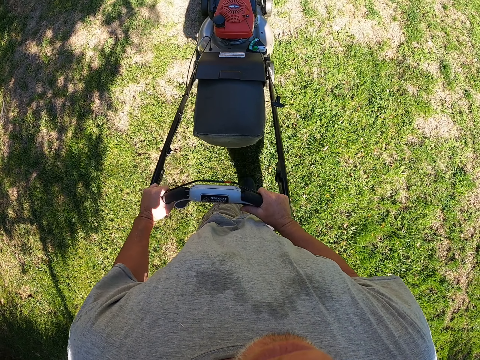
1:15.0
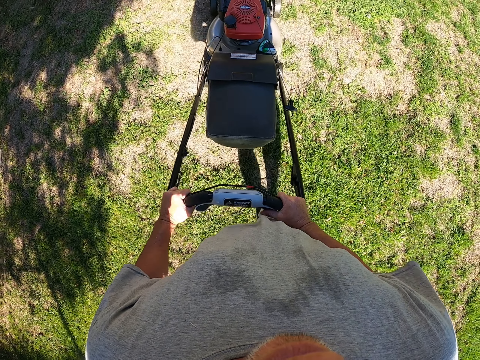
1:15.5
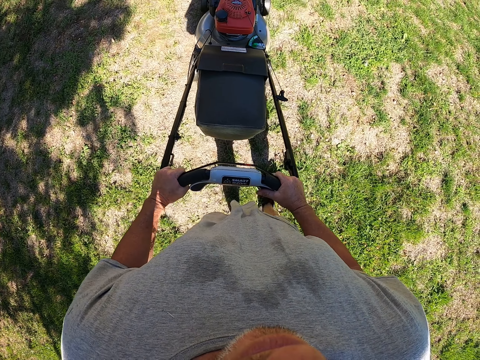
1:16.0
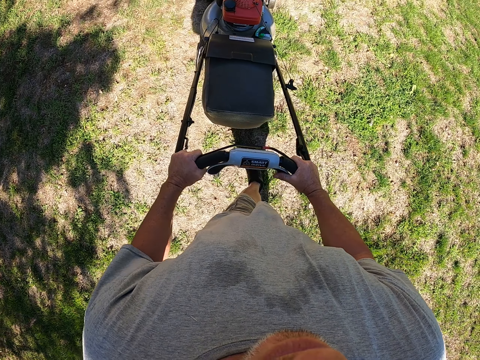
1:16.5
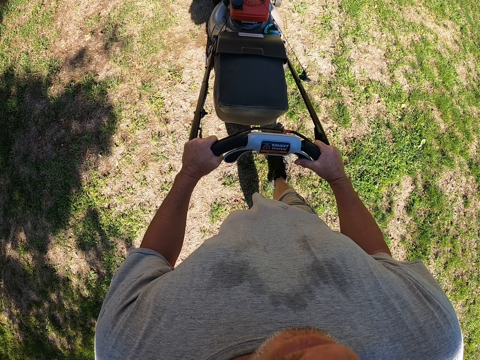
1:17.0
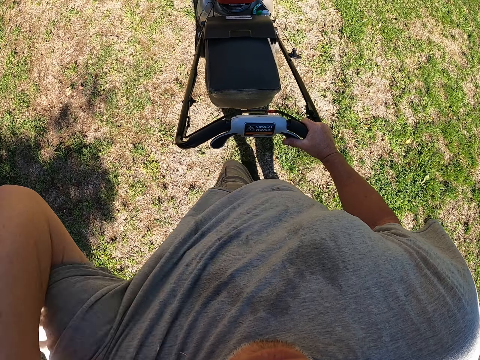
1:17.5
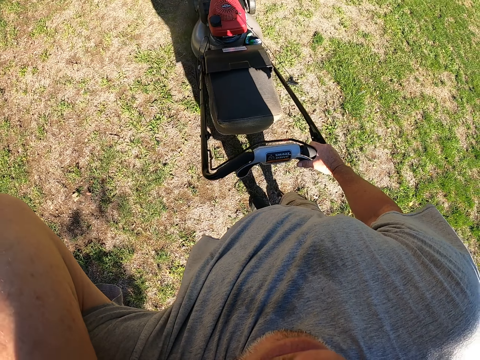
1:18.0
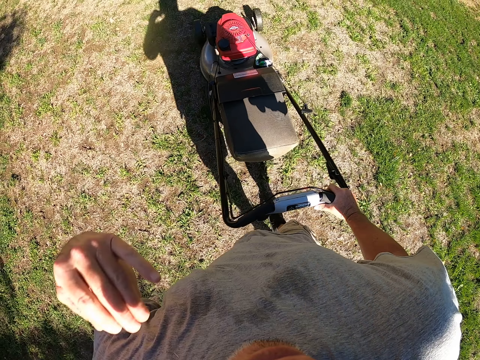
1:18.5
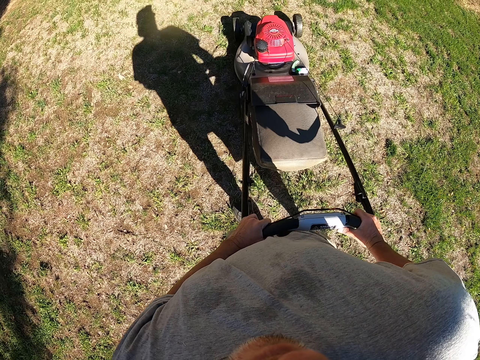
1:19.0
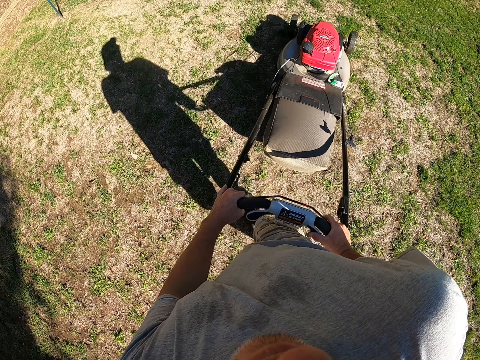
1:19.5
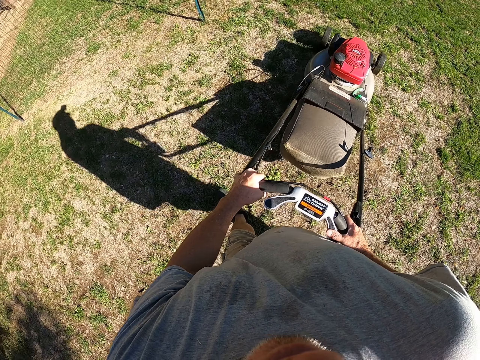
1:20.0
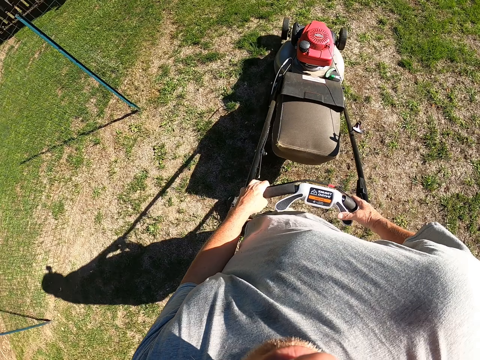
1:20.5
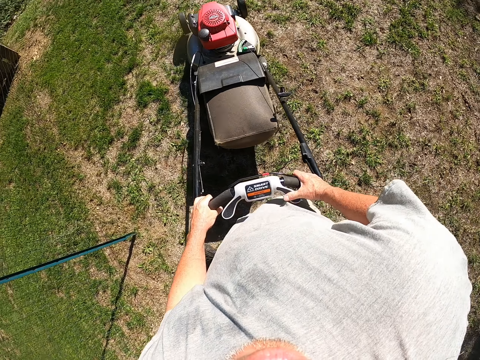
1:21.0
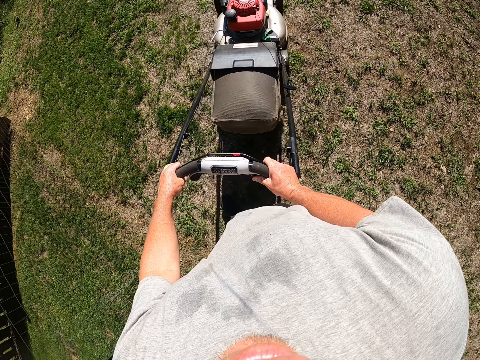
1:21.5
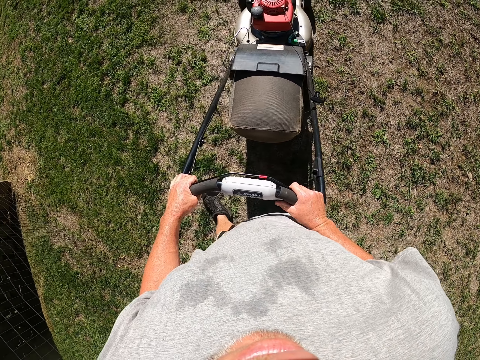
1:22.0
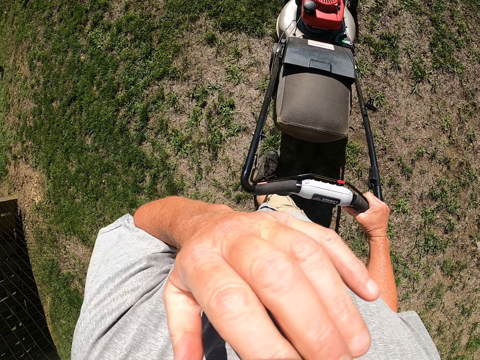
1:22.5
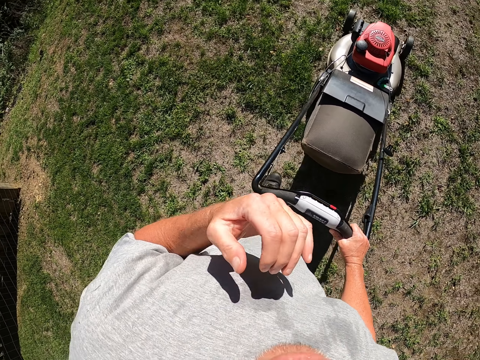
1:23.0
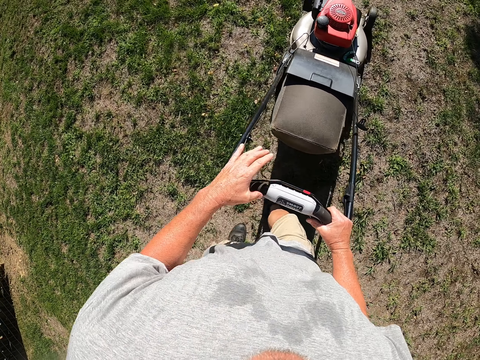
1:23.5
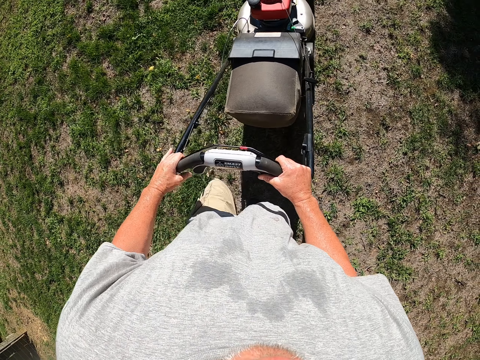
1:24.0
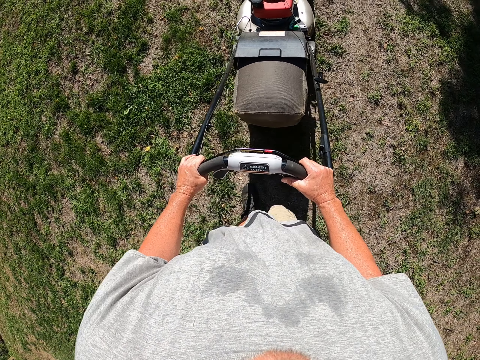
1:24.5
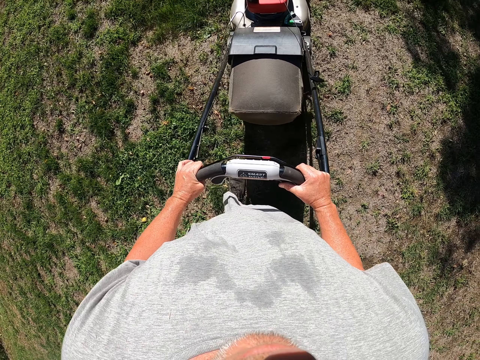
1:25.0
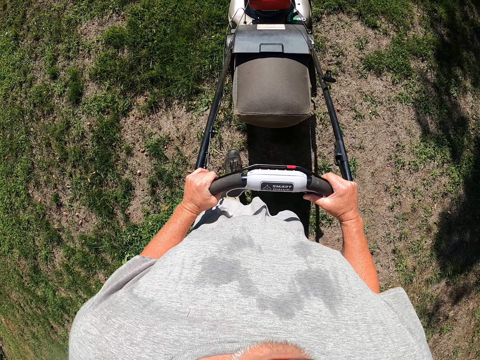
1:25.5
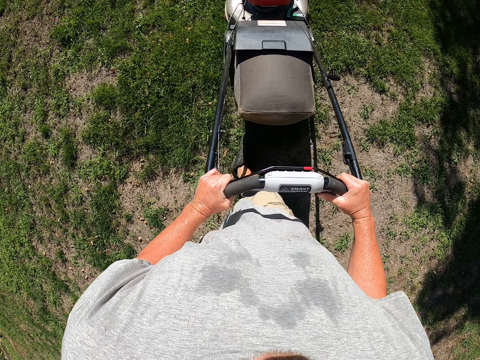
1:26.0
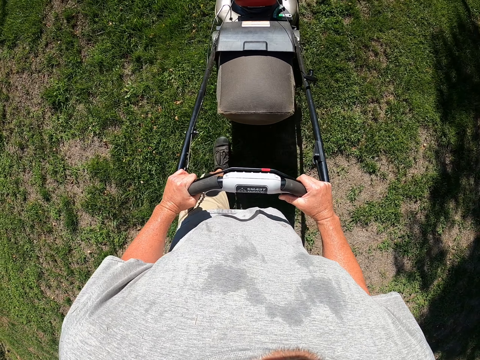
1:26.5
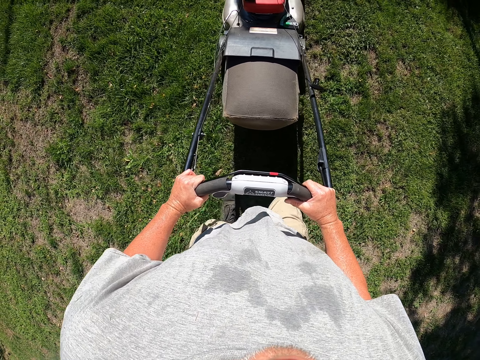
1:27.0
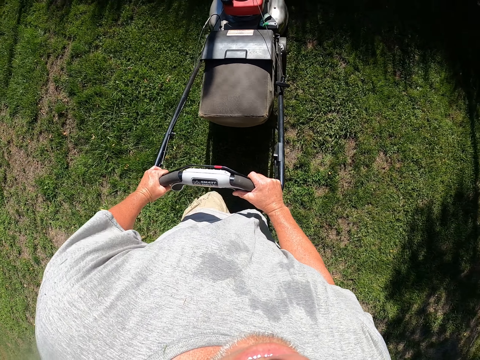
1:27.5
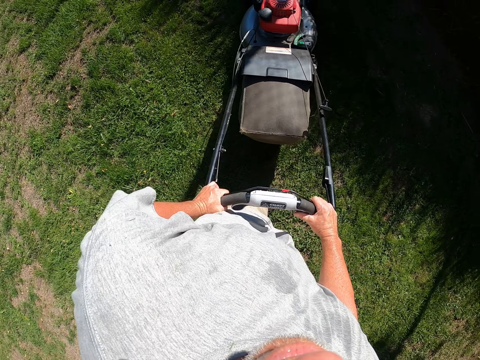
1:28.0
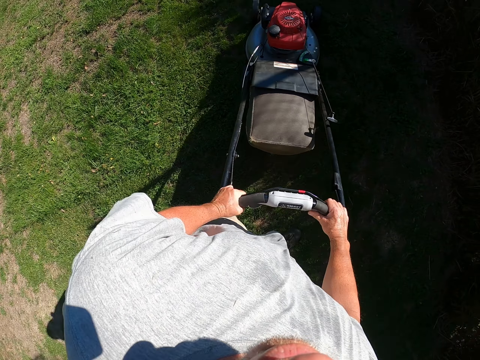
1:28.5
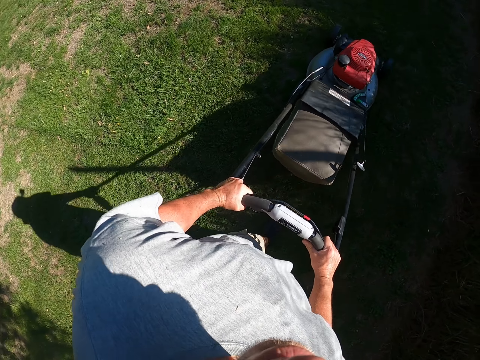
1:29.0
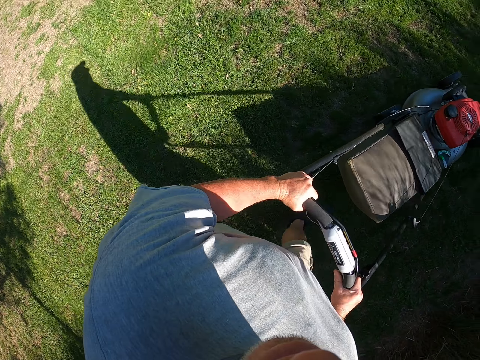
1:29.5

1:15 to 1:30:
The camera wearer scratches his back. He moves a hand to the face. He cuts grass with a lawn mower on the field. He touches his face. He moves a hand to the face. He cuts grass with the lawn mower on the field.

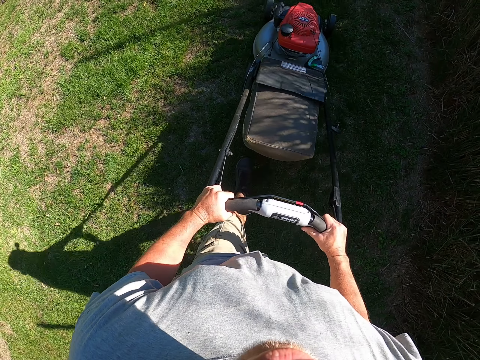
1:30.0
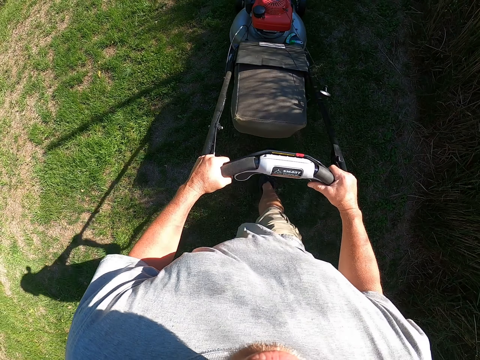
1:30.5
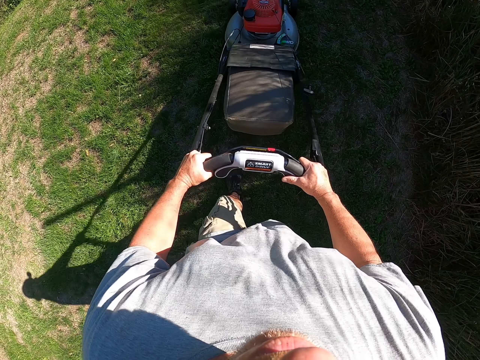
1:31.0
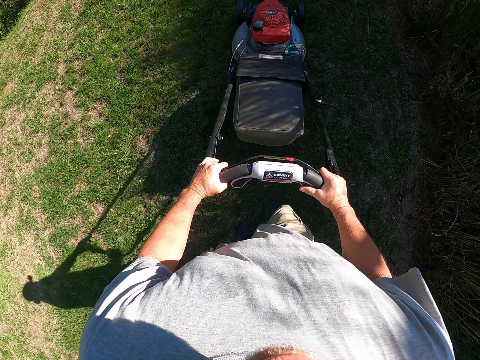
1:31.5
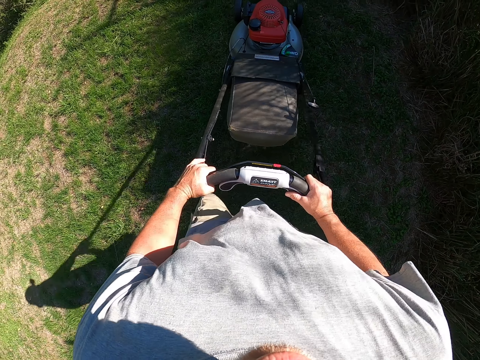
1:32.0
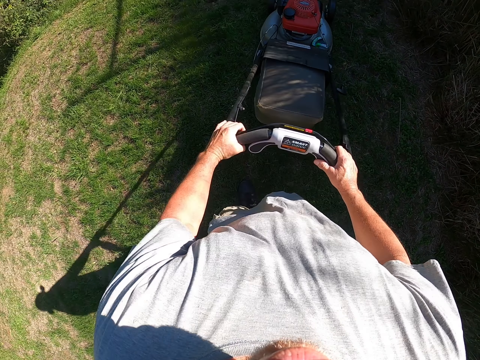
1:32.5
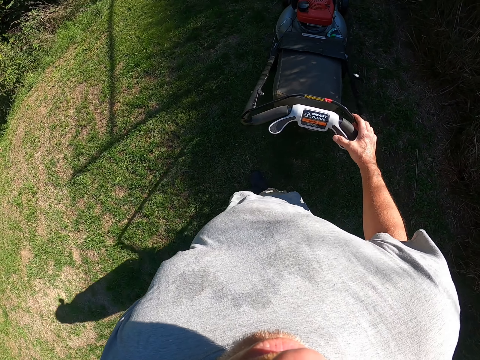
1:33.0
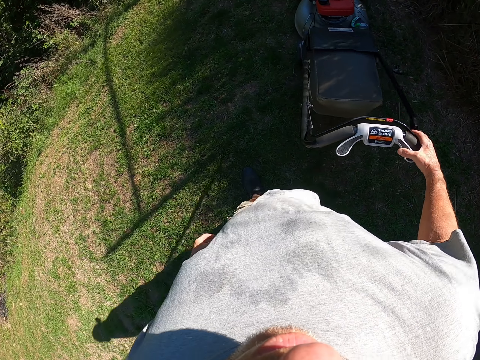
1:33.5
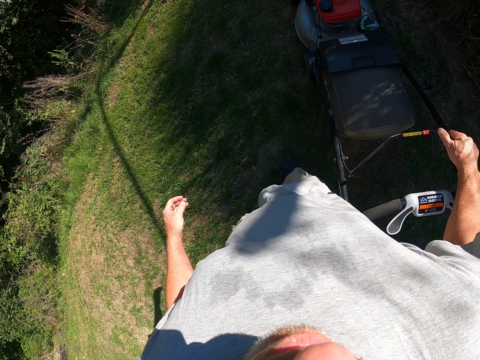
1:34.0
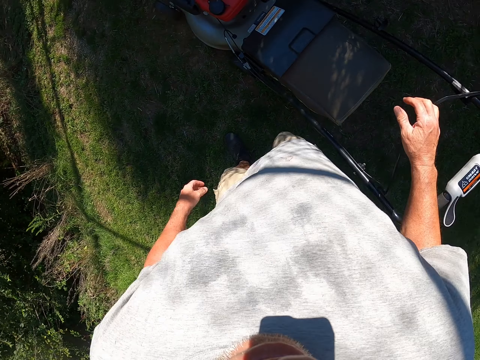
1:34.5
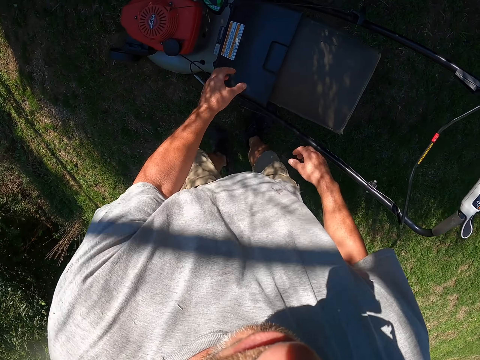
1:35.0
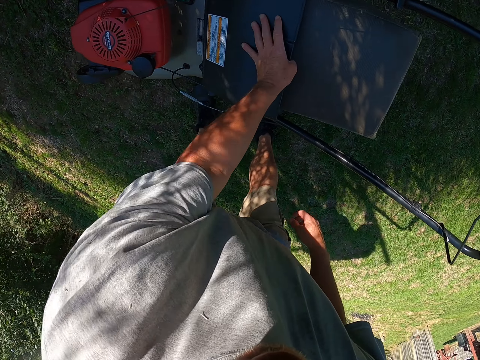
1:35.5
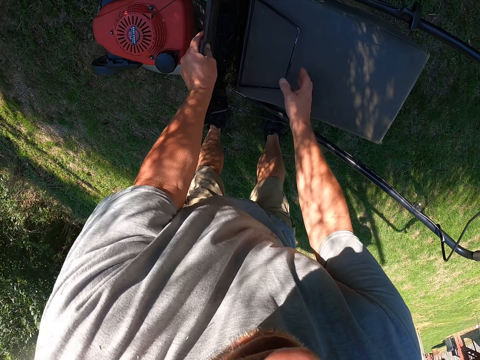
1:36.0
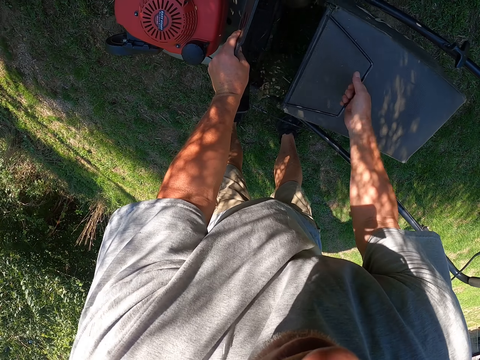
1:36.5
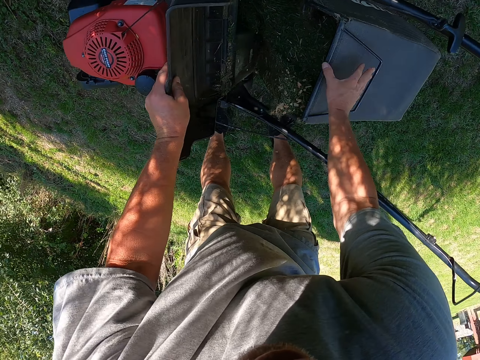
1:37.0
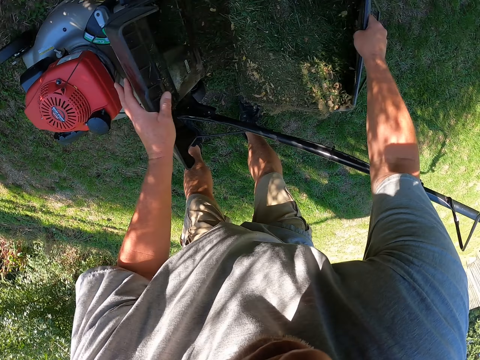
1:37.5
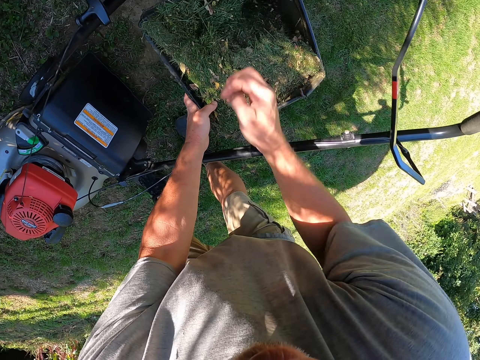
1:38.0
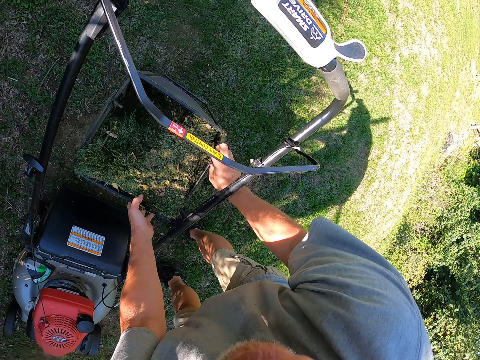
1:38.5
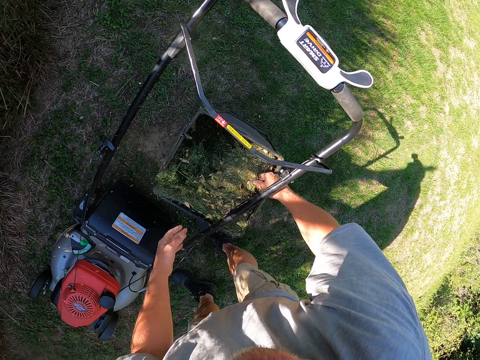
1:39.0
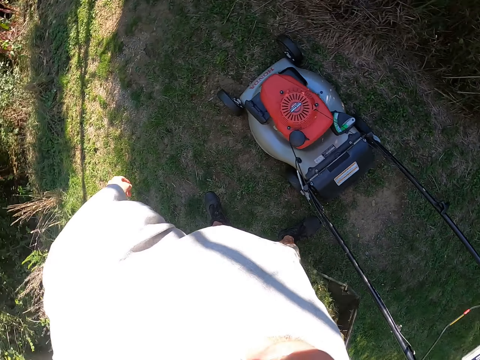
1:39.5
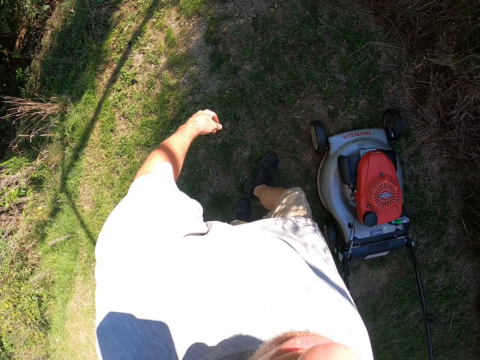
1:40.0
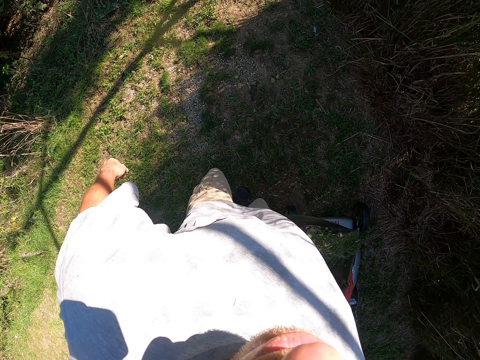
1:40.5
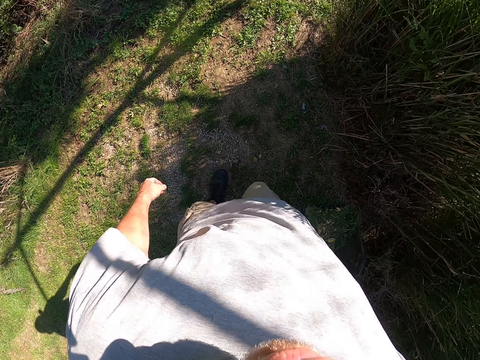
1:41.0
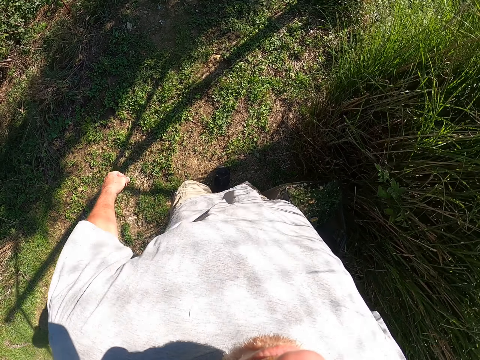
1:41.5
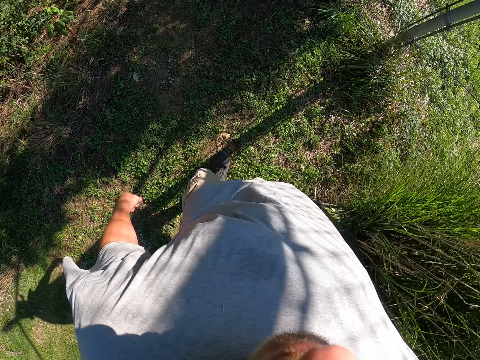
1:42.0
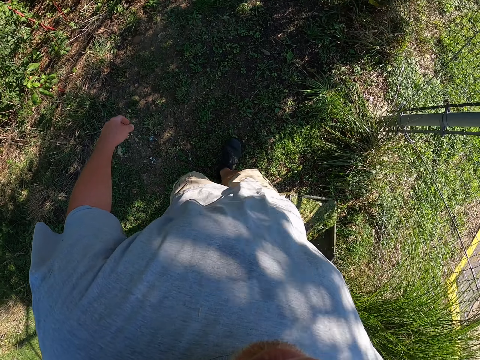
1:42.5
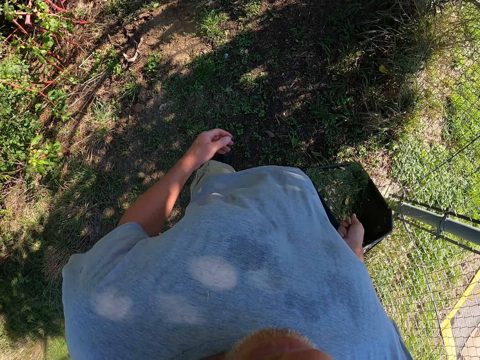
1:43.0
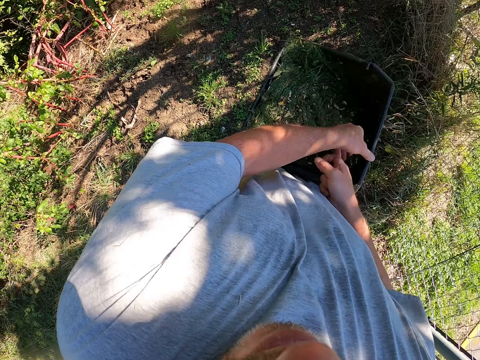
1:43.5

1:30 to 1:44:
The camera wearer removes the bin bag from the lawn mower. They open the lawn mower with both hands. They look around the field. They remove grass from the lawn mower bucket. They walk around the field.
